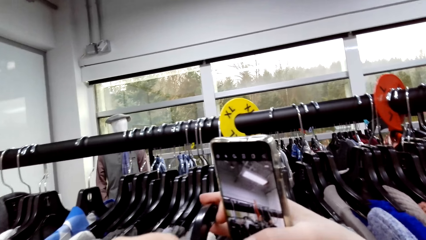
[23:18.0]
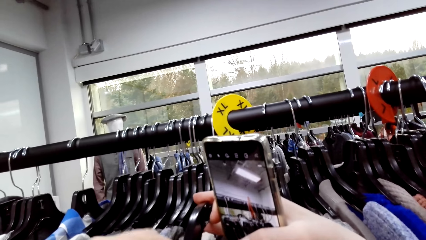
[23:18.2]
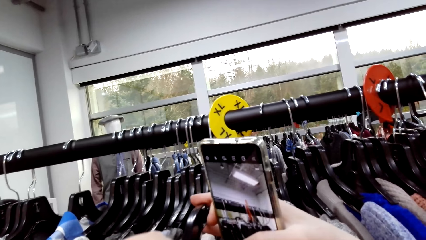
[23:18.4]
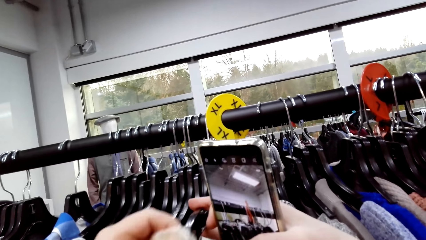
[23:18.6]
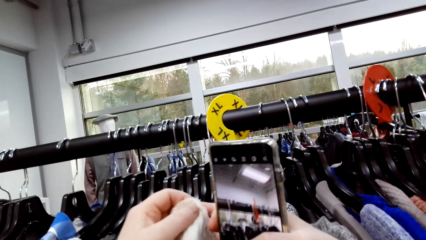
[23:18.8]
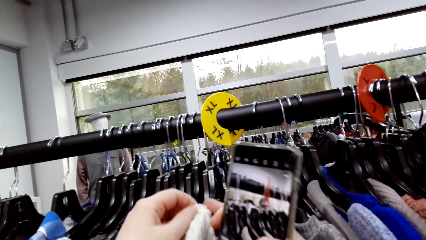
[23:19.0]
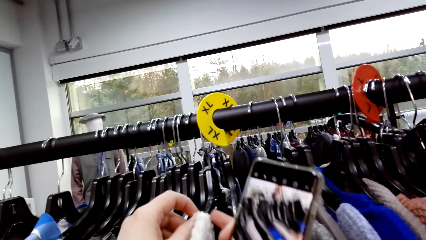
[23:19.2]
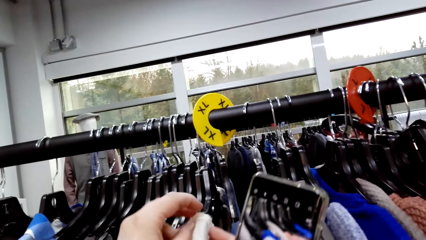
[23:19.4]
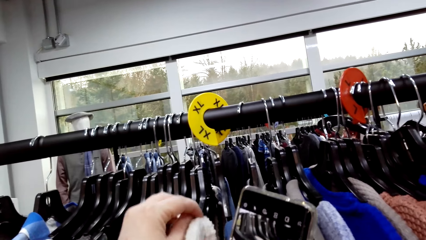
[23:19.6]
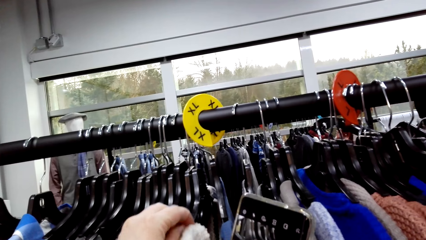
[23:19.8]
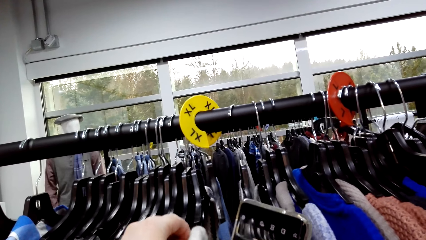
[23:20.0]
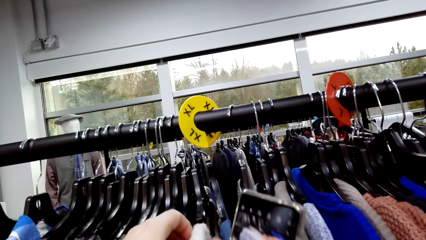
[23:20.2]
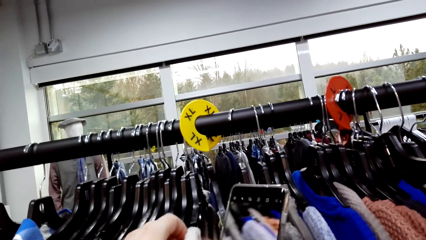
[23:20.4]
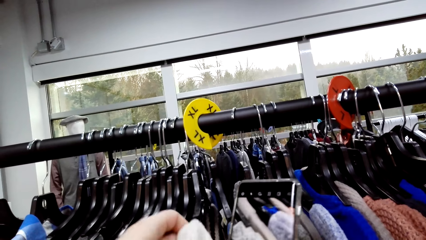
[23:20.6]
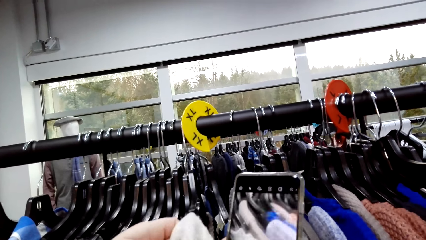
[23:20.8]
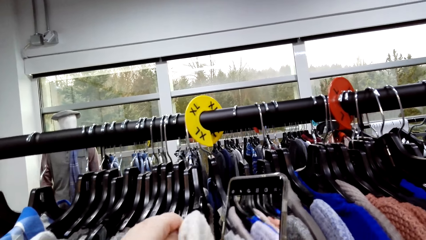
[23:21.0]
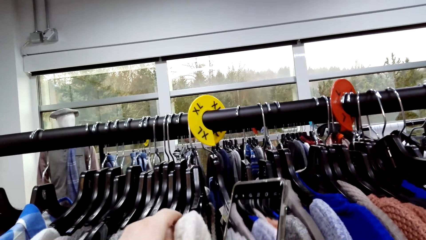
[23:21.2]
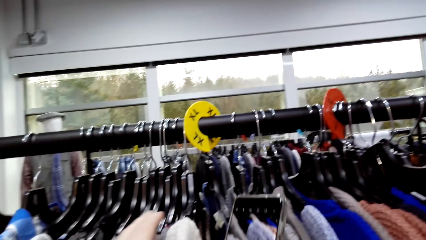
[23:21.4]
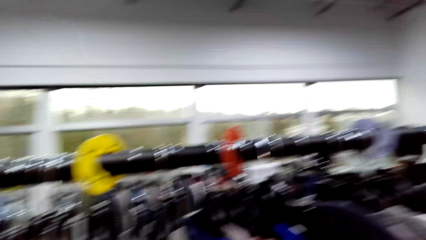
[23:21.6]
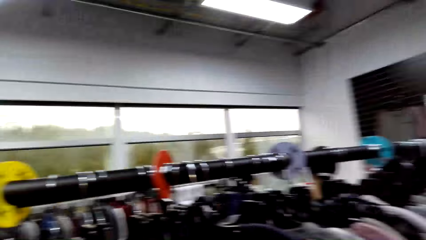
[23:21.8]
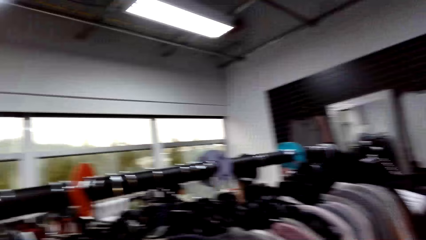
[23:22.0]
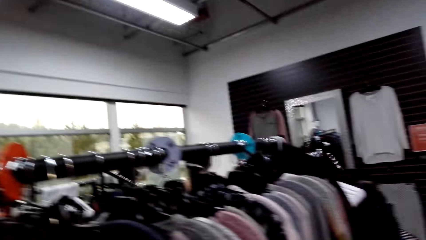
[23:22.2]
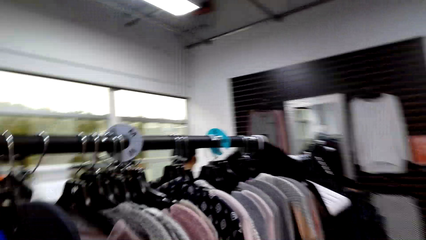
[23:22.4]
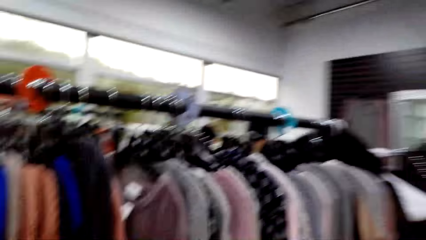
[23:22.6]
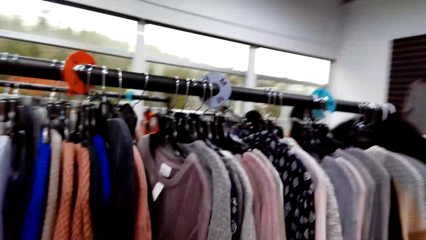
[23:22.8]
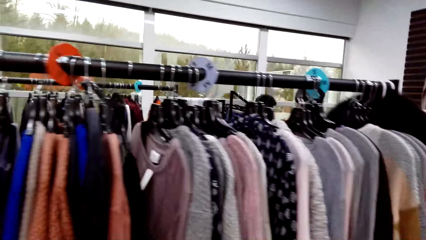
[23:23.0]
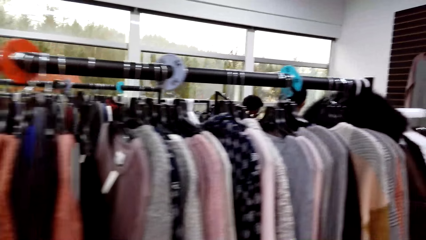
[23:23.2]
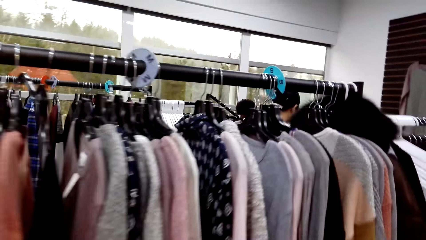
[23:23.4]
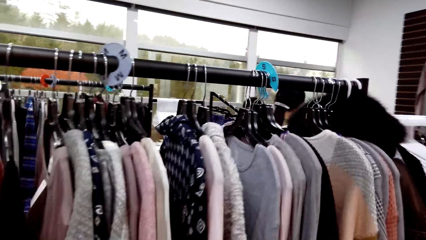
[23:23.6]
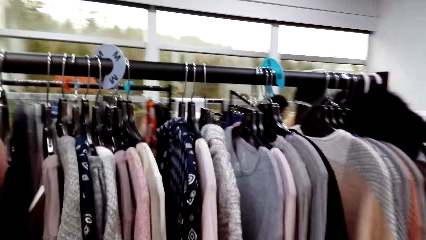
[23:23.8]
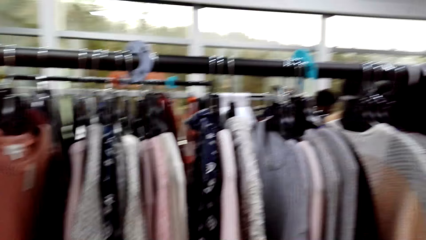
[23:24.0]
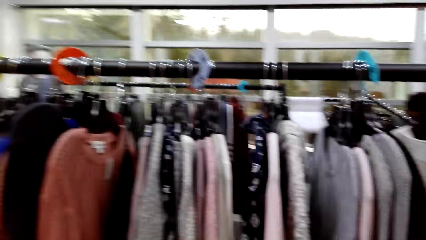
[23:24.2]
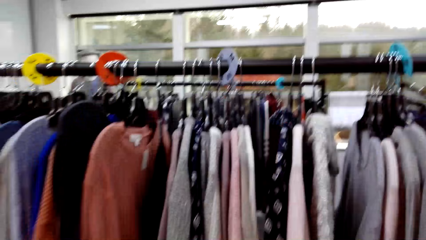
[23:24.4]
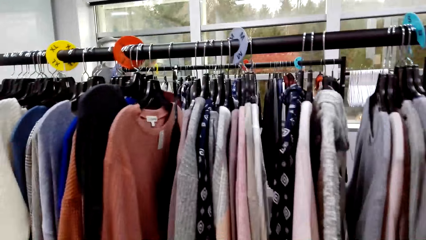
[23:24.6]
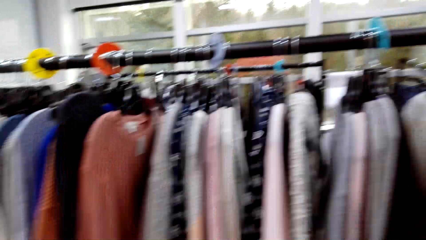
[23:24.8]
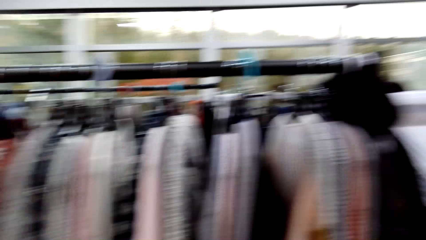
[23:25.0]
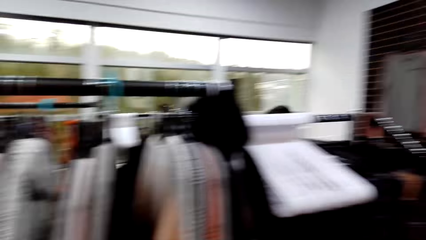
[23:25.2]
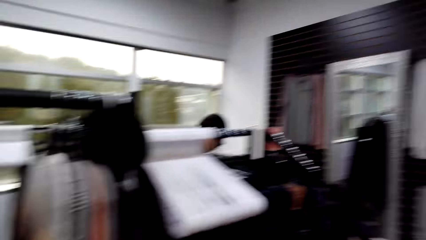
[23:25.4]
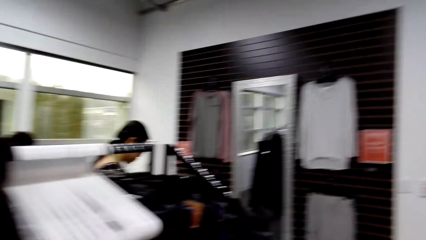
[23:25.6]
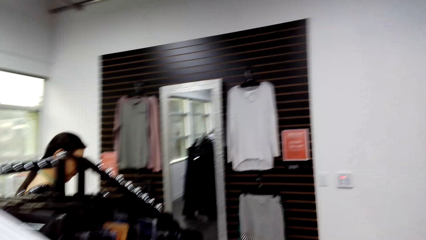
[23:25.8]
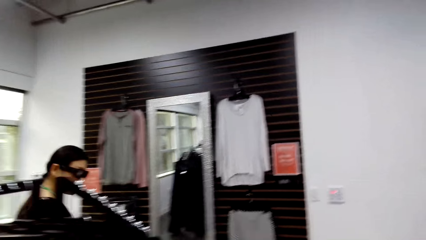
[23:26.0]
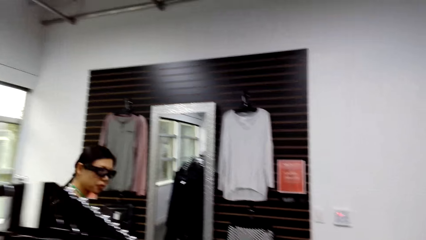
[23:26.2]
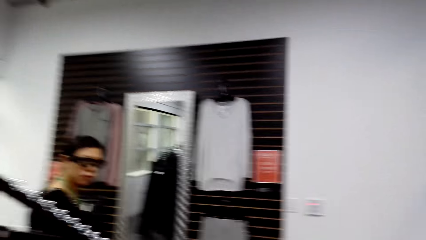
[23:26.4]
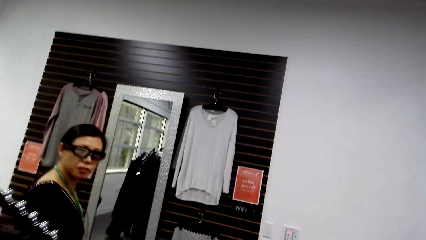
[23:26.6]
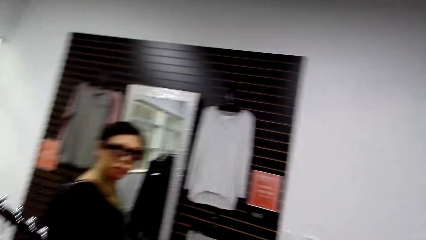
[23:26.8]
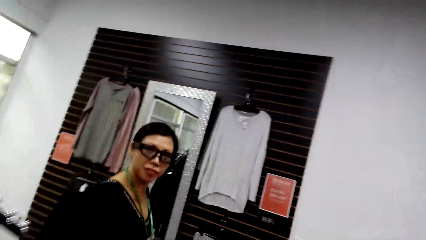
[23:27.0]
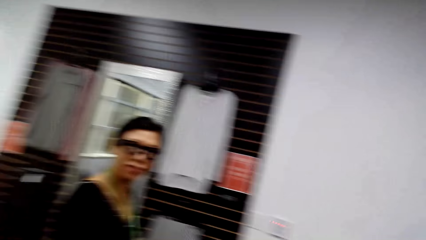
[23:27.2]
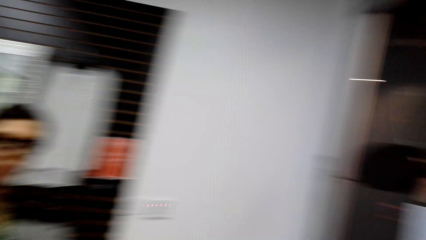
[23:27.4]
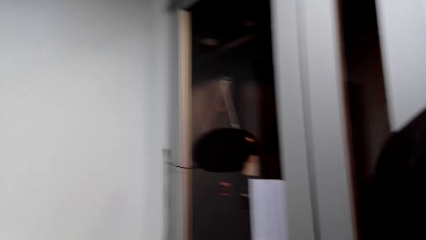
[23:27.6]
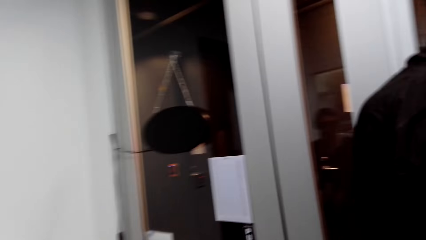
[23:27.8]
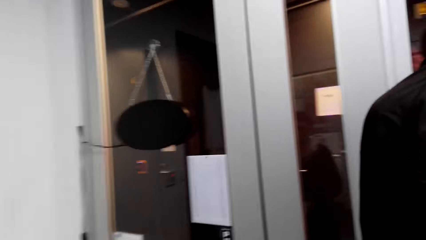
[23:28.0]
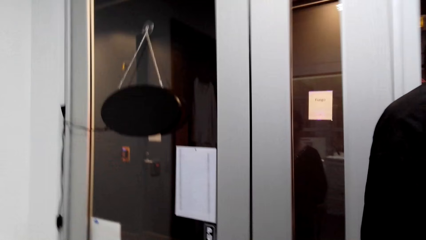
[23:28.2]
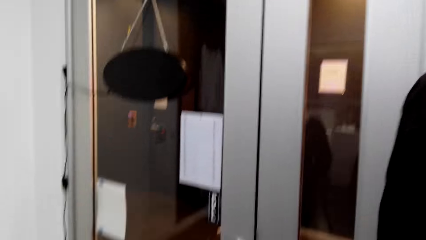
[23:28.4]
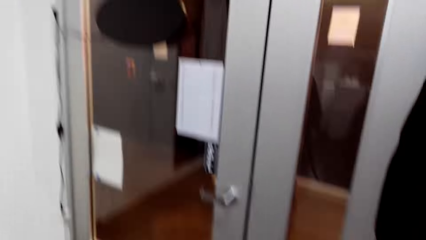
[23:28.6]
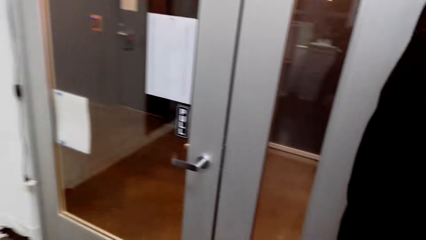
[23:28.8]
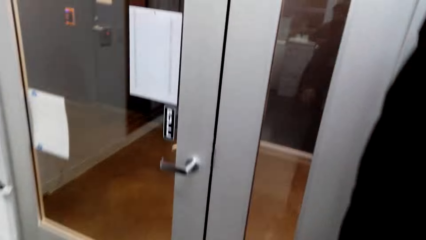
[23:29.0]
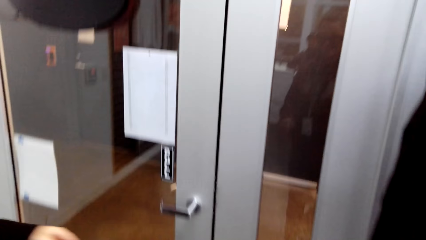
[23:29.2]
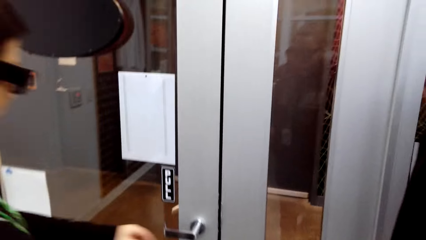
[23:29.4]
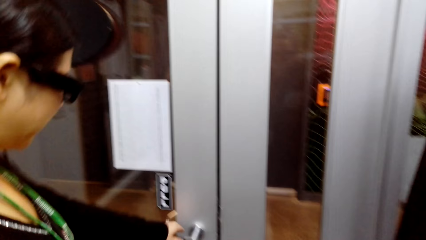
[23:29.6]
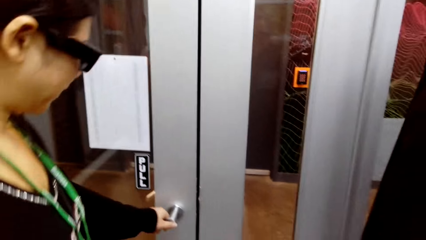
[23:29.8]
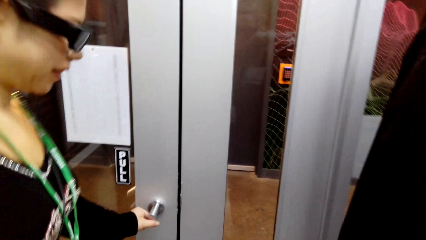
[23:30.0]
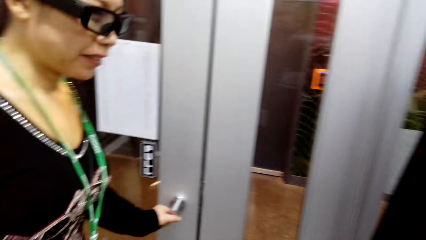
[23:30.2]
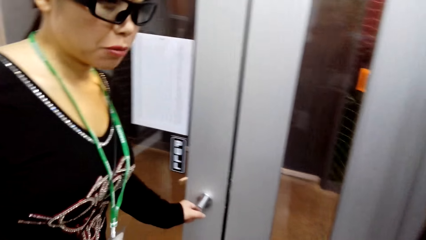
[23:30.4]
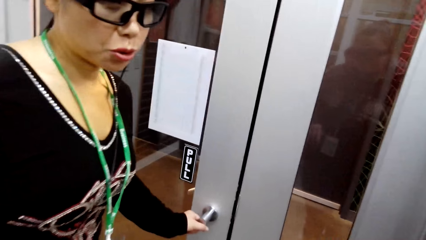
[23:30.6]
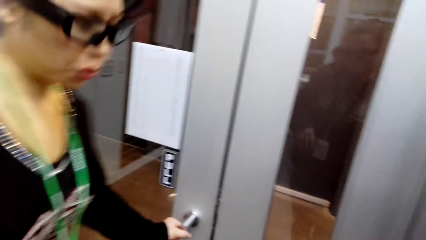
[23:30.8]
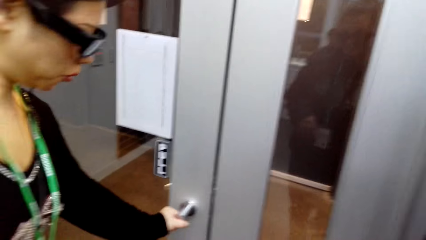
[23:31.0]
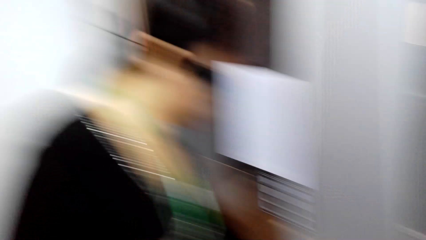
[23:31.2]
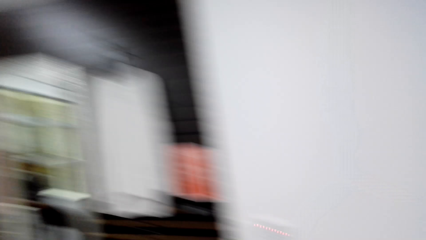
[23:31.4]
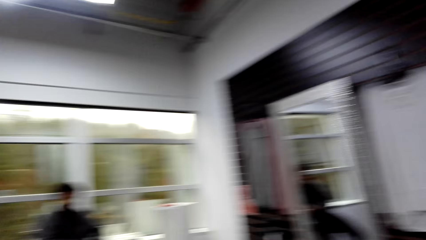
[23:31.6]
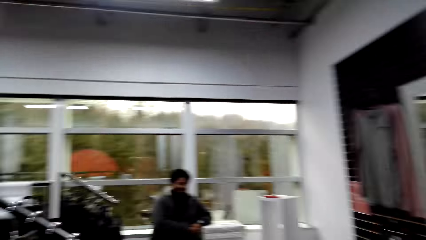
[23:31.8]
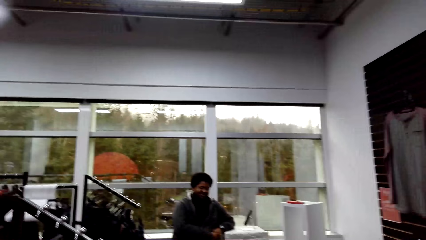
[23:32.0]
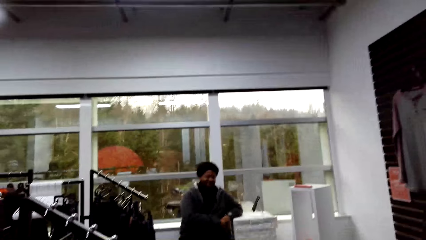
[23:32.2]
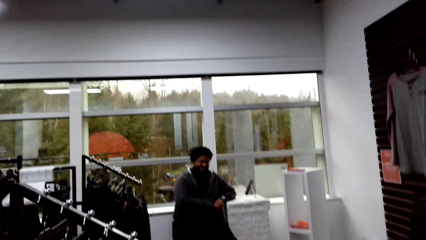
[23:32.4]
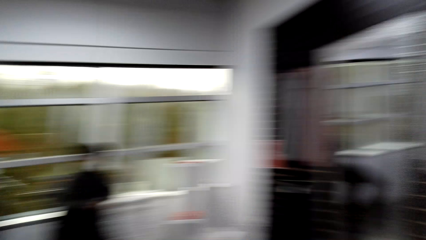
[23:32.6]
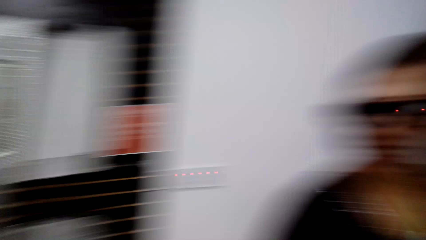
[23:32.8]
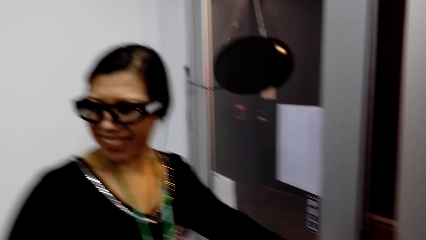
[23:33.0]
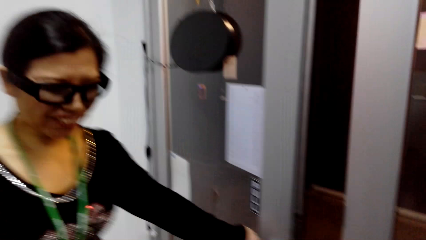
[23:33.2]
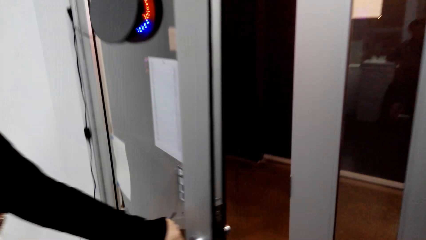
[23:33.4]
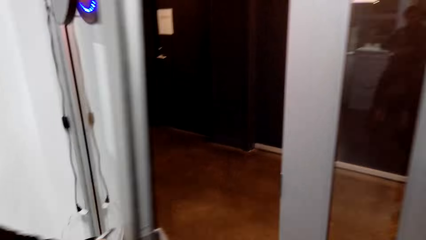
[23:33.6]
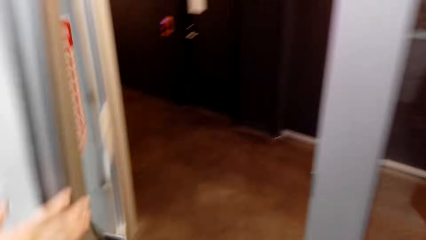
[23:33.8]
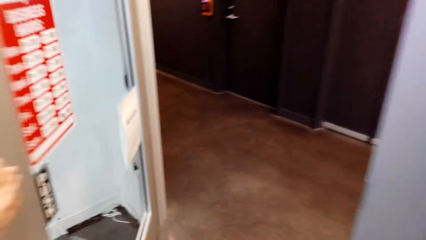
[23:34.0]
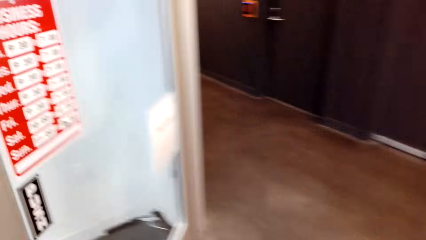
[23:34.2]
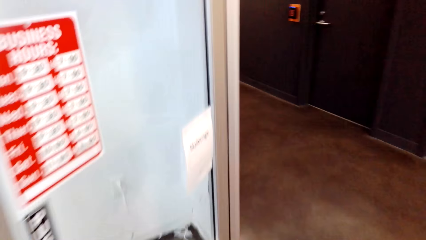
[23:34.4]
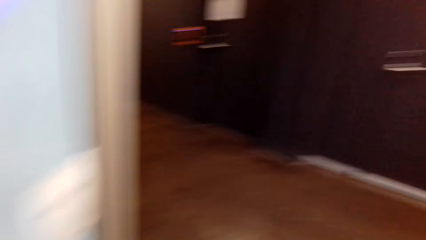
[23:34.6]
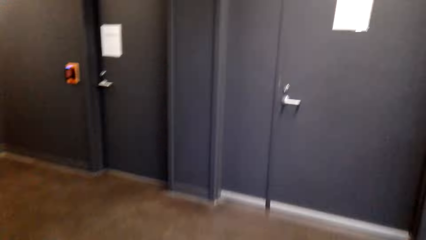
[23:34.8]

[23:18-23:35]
The camera wearer hangs the cloth on the hanger. They look around the shop and walk around the shop. A lady walks. The lady talks to the camera wearer. The lady opens the door. The camera wearer walks. The lady walks.
